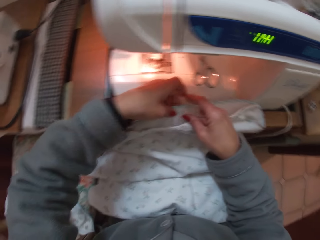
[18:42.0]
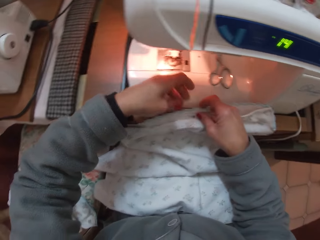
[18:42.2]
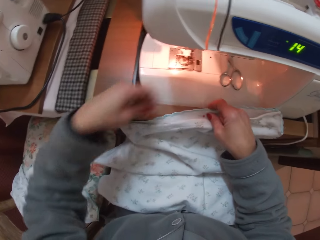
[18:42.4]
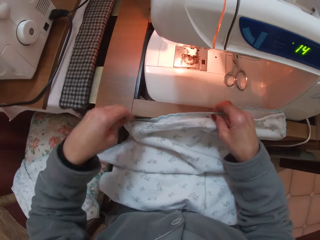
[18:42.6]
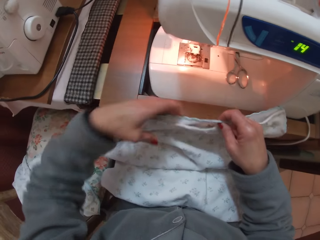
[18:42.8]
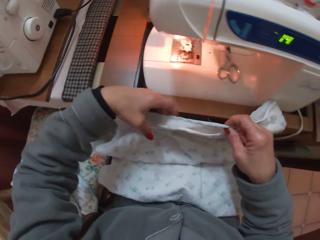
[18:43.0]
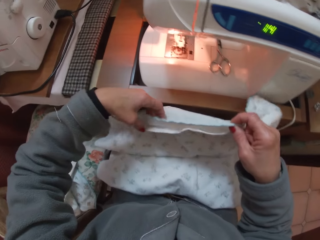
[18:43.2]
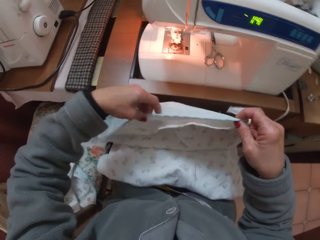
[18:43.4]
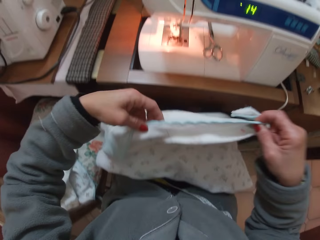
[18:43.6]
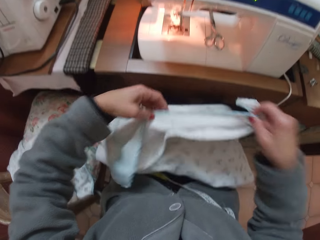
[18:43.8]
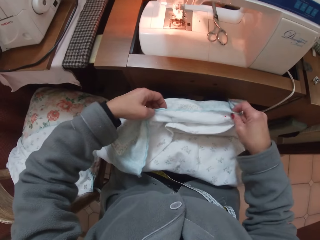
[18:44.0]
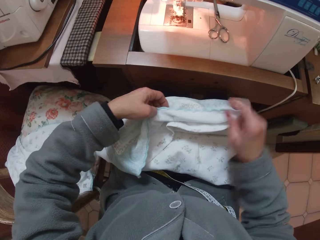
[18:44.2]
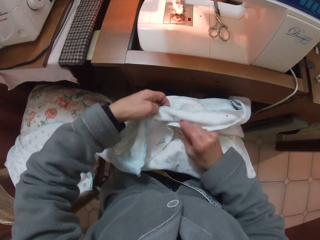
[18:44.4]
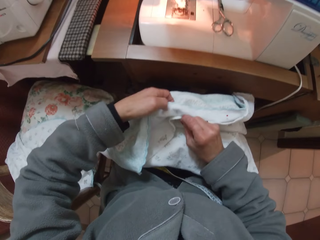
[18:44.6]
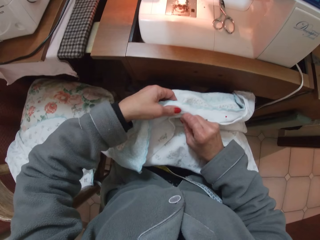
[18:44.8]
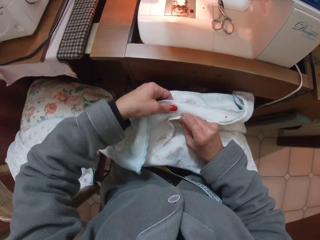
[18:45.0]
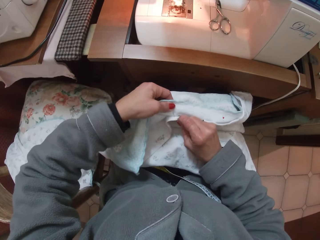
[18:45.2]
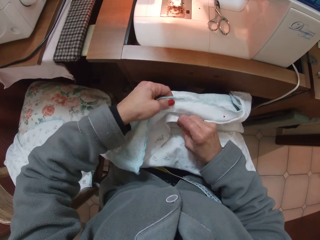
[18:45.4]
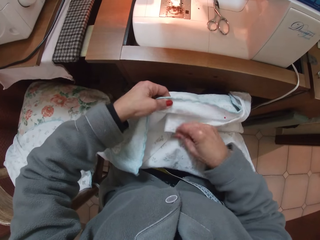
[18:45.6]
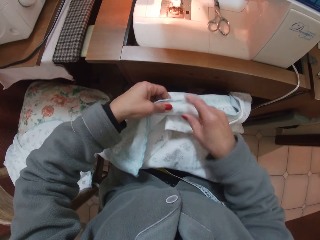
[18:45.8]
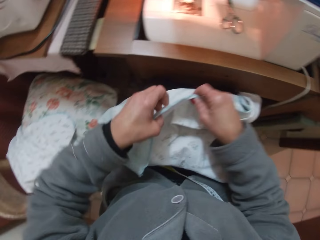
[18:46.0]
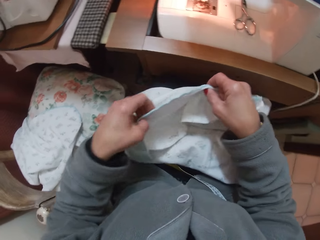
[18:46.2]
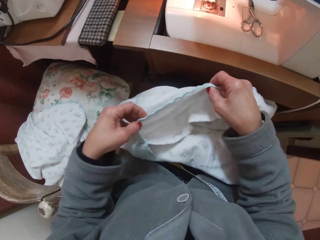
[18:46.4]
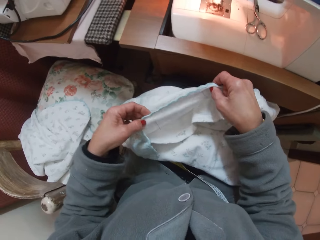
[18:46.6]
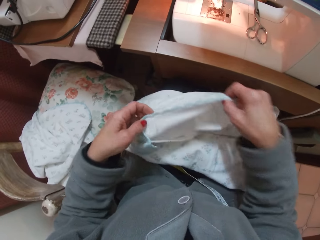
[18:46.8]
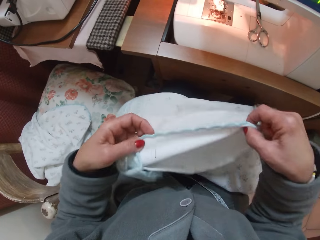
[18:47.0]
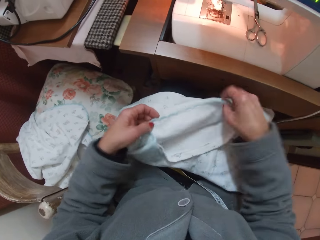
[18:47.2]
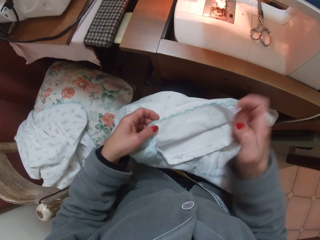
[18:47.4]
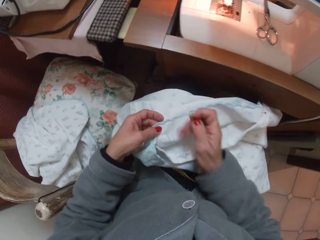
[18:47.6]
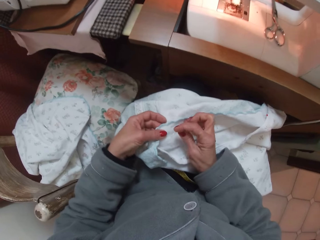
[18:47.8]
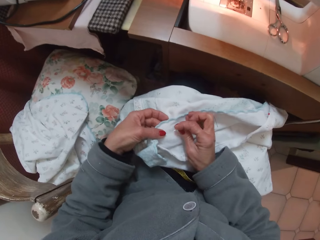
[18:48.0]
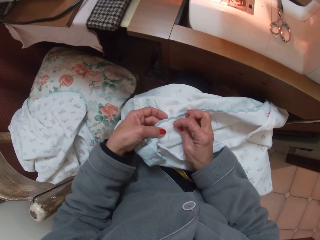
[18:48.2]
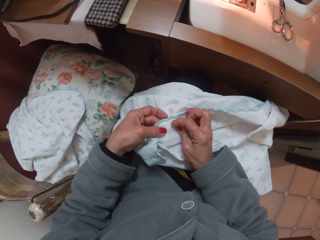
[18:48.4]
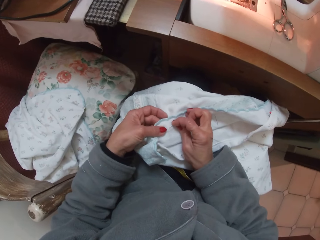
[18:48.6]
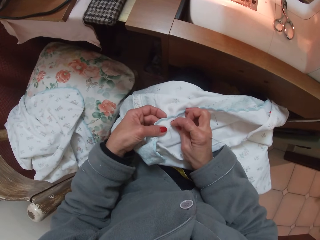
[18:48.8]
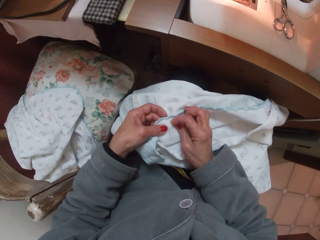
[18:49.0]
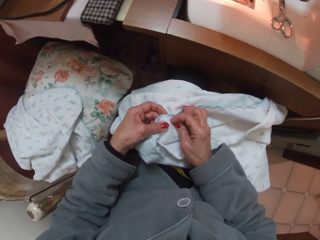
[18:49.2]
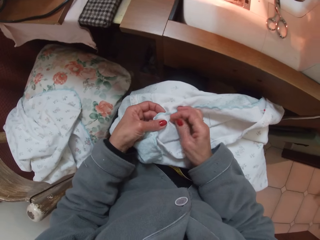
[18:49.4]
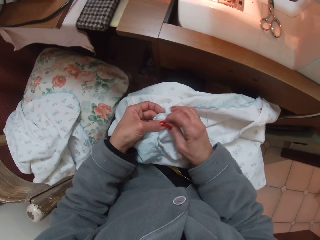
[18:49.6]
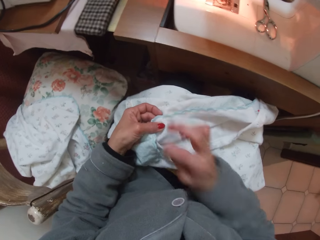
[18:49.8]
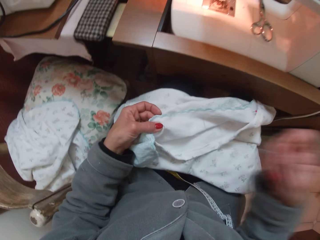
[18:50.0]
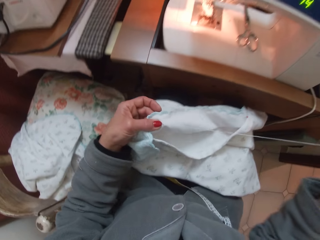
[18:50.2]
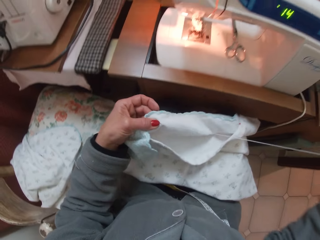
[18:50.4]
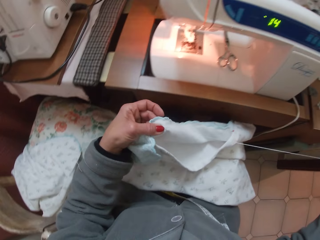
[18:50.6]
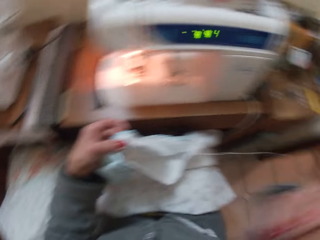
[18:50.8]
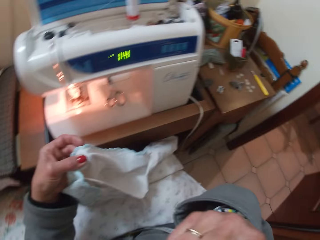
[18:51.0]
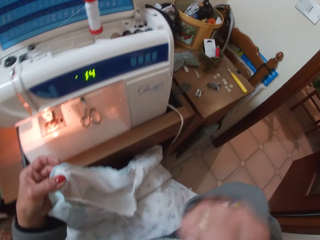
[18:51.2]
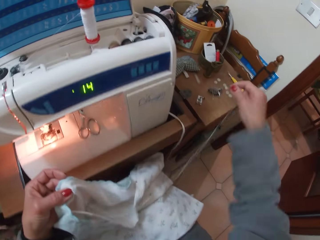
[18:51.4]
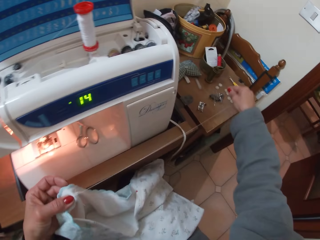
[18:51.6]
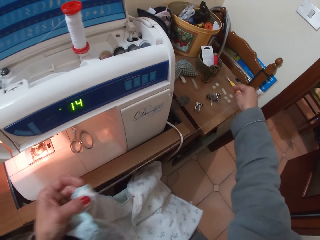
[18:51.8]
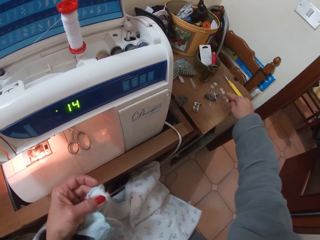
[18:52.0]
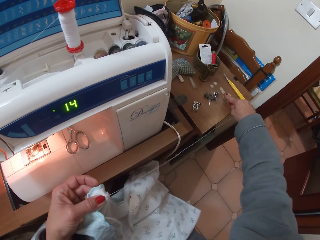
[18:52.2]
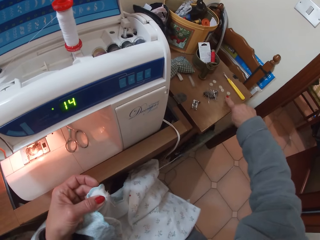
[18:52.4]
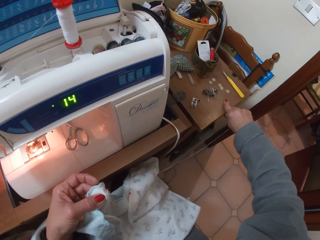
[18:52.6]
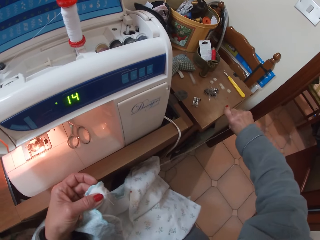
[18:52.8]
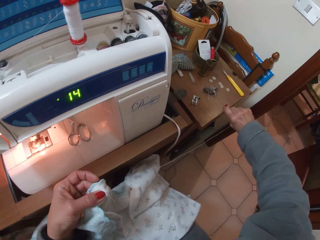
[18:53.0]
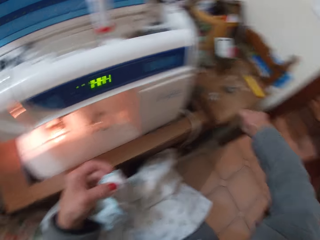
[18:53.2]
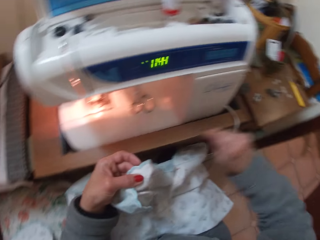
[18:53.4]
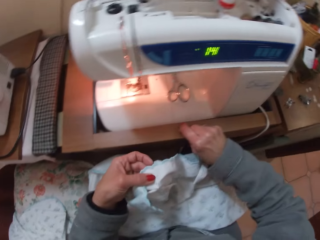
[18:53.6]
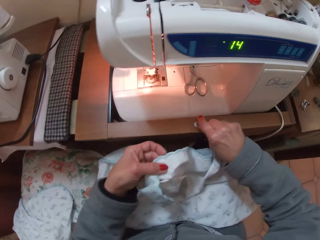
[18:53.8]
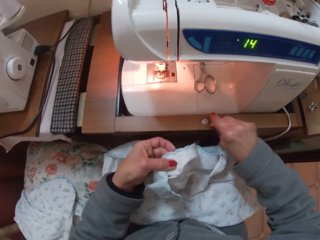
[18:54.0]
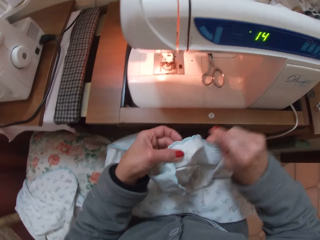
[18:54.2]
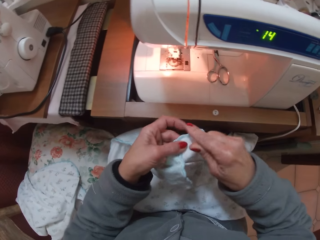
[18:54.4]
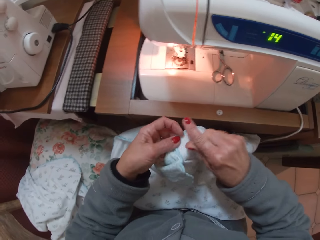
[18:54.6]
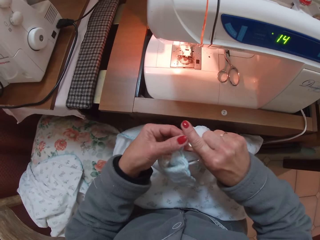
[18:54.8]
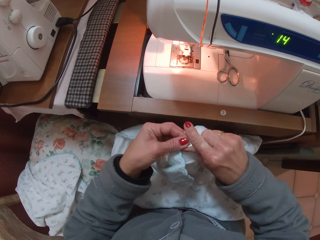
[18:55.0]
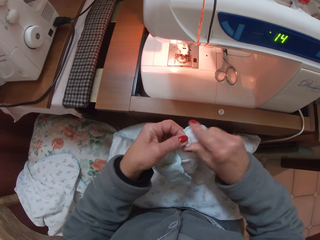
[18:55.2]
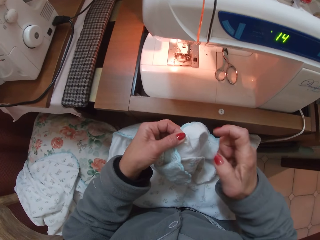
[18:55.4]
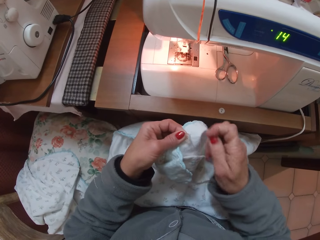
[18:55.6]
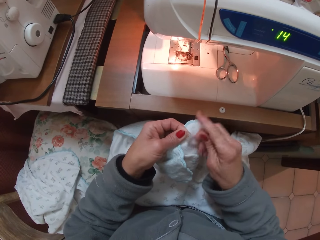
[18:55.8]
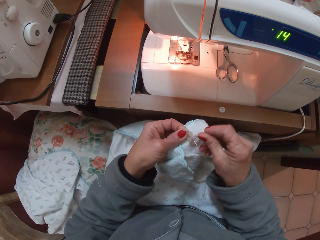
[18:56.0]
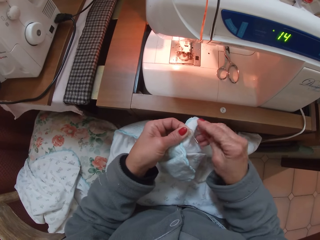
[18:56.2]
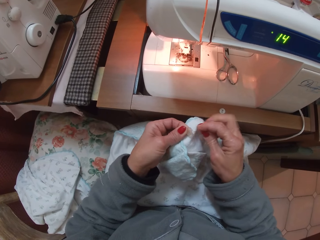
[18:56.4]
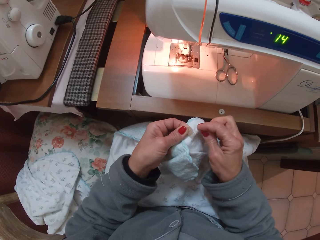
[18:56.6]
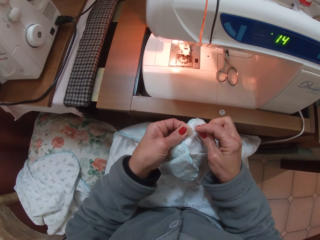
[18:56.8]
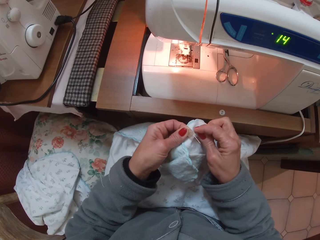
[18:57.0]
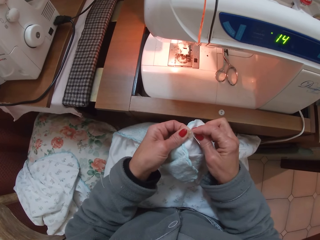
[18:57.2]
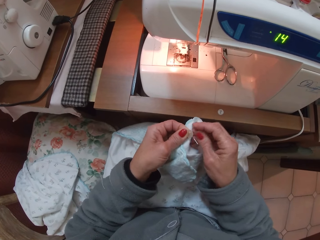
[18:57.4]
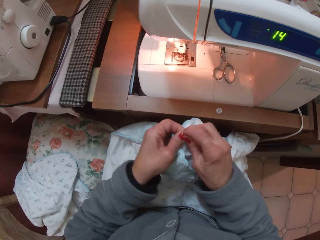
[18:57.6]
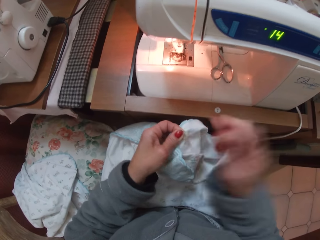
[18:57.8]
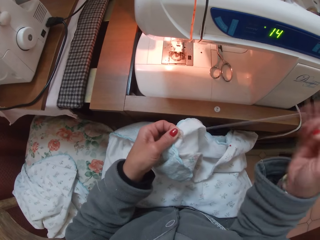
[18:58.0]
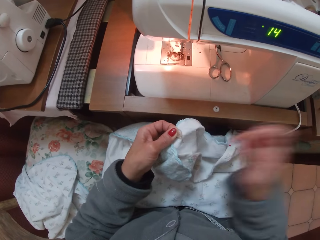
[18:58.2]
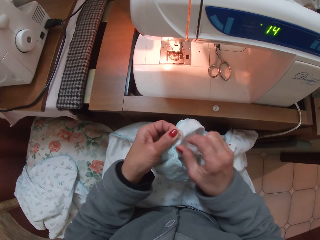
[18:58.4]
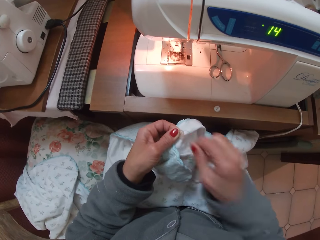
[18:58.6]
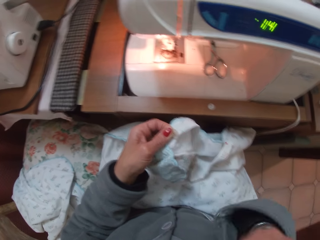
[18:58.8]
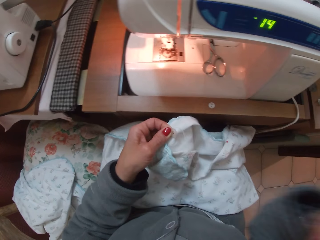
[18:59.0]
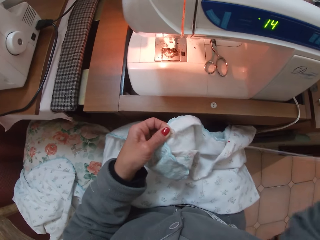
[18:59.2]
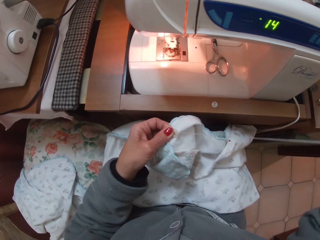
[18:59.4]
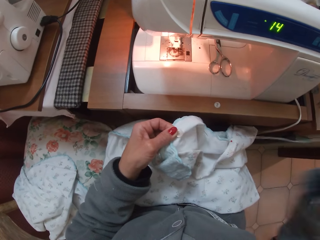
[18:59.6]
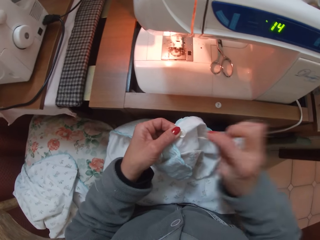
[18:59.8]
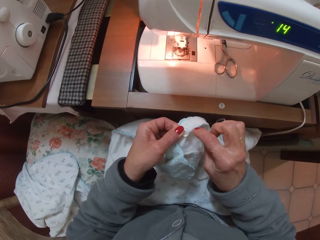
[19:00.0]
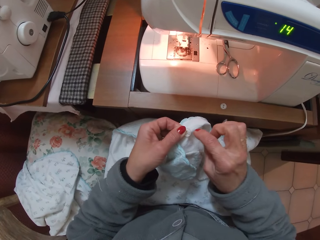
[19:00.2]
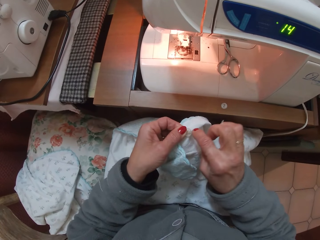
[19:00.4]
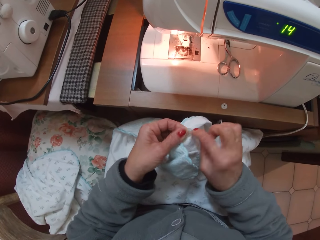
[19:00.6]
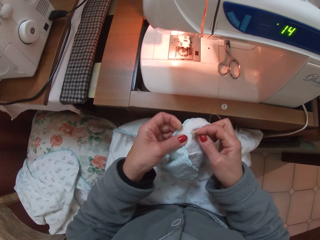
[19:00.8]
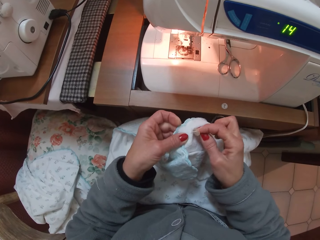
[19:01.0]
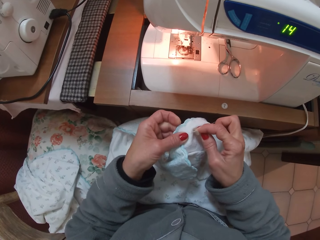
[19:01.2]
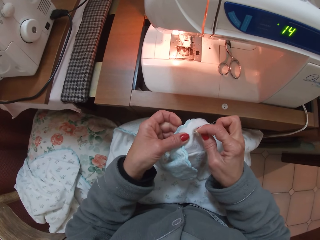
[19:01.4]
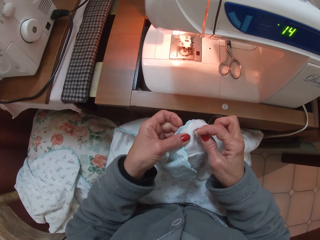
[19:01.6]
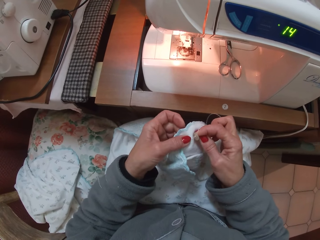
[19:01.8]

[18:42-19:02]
The camera wearer raises the piece of cloth. She separates the folds of the cloth. She sews the piece of cloth with a needle. She lifts up her right hand. She lowers her right hand. She picks up white buttons from the table. She picks up a needle from the table. She drops a white button beside the sewing machine. She puts the button on top of the sewing machine. She sews the white button on the piece of cloth.

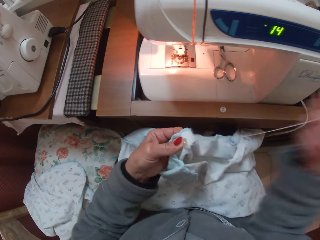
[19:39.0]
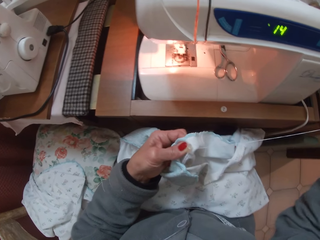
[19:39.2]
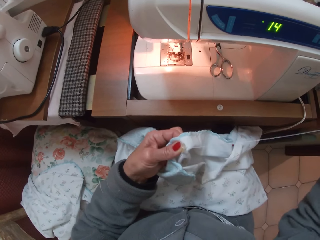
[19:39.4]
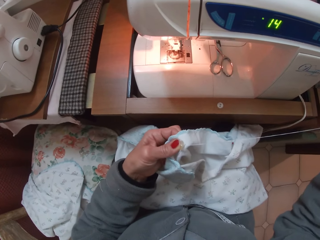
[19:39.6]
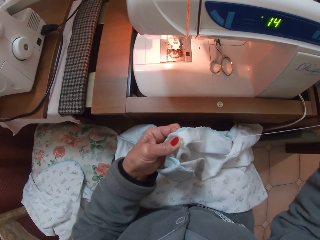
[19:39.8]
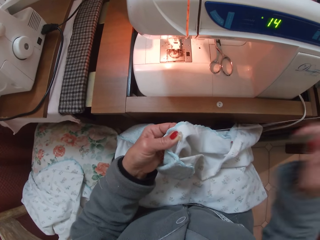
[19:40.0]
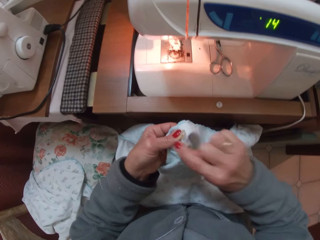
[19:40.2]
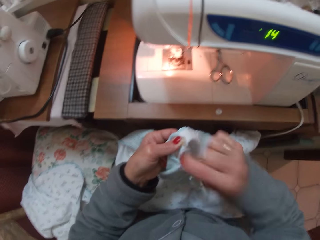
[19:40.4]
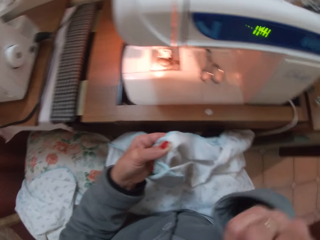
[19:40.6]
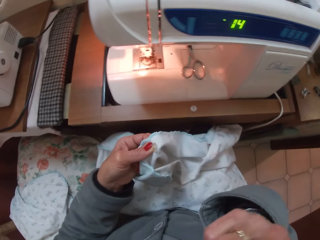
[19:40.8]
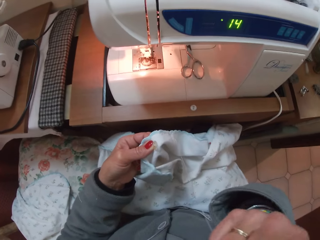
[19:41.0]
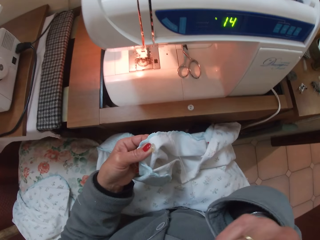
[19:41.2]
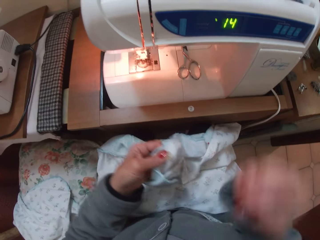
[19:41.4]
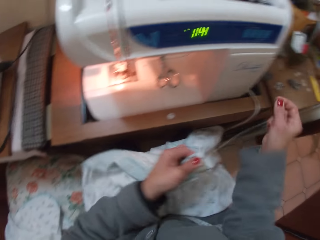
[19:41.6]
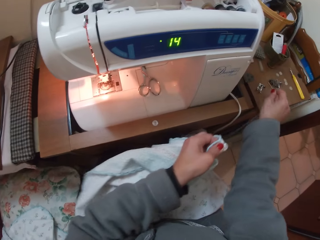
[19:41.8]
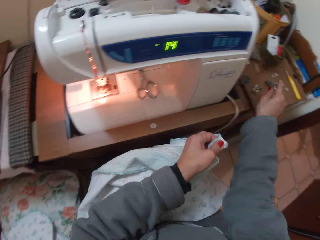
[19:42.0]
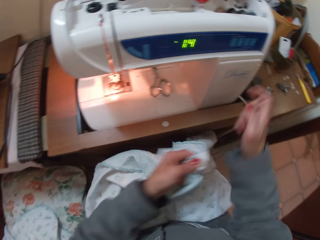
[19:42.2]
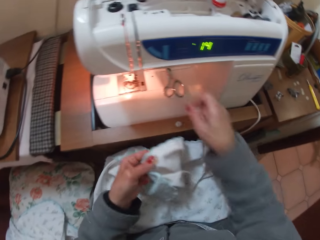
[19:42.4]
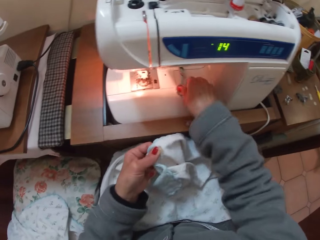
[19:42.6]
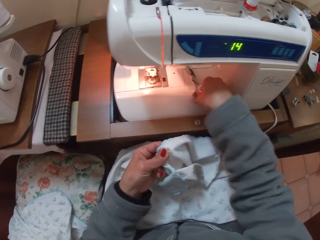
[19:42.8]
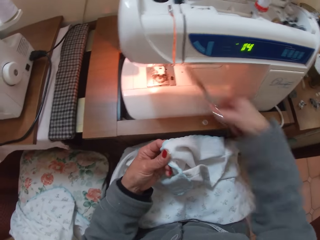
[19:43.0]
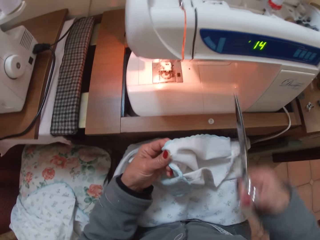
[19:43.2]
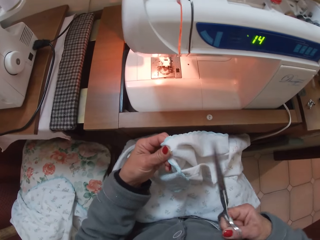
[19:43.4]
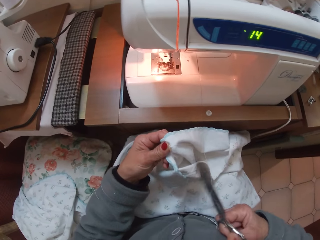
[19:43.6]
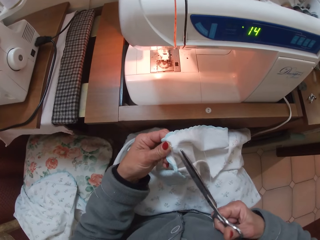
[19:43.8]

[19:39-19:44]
The camera wearer lifts up her right hand from the piece of cloth. She lowers her right hand. She drops a pin on the table. She picks up scissors.
